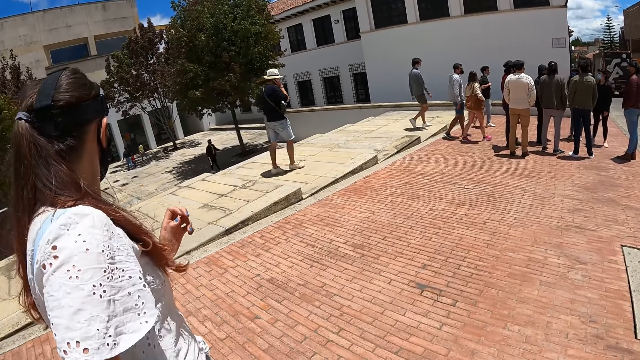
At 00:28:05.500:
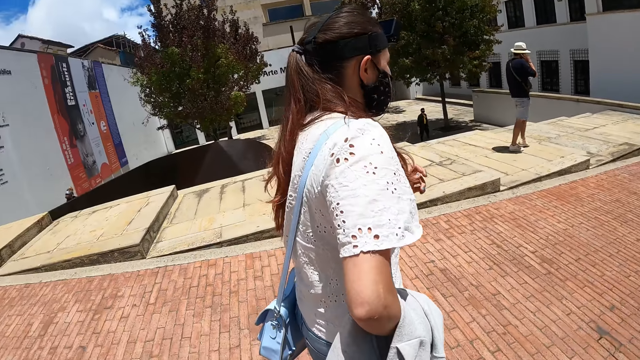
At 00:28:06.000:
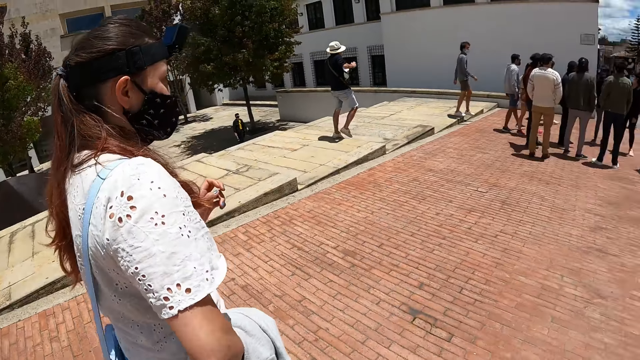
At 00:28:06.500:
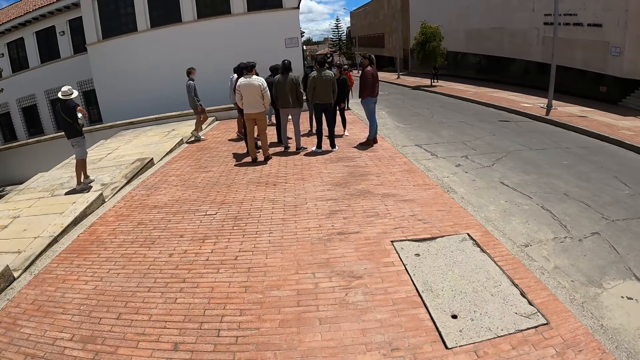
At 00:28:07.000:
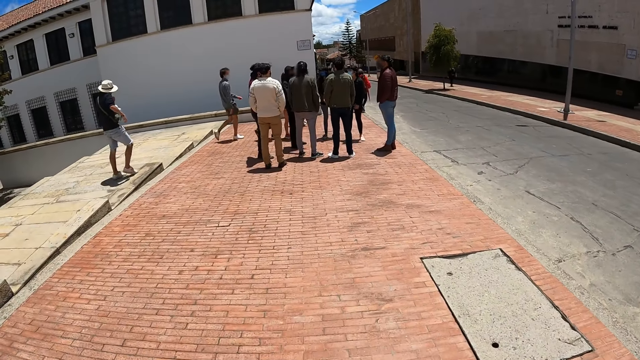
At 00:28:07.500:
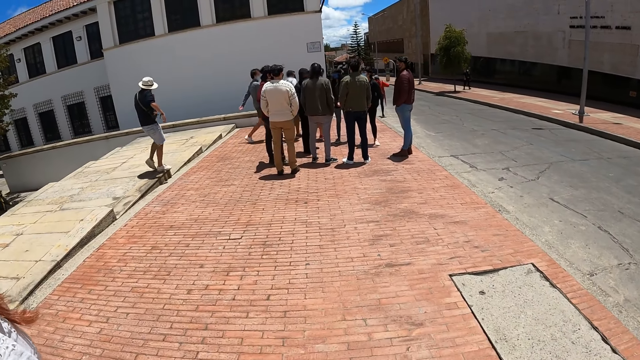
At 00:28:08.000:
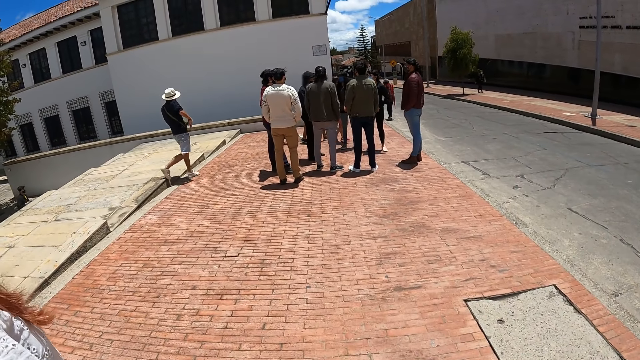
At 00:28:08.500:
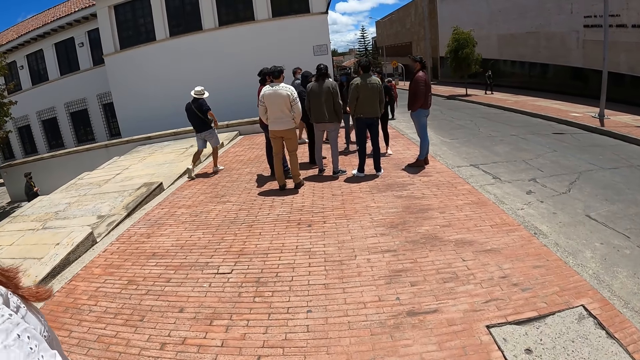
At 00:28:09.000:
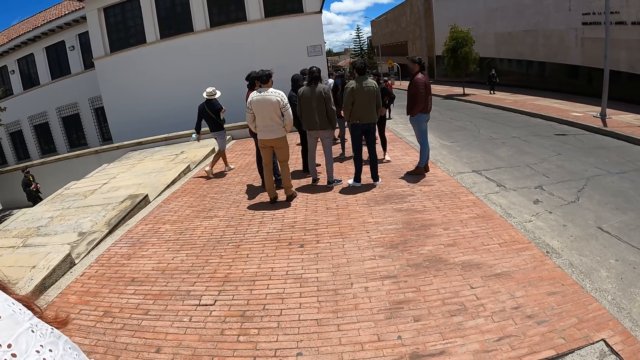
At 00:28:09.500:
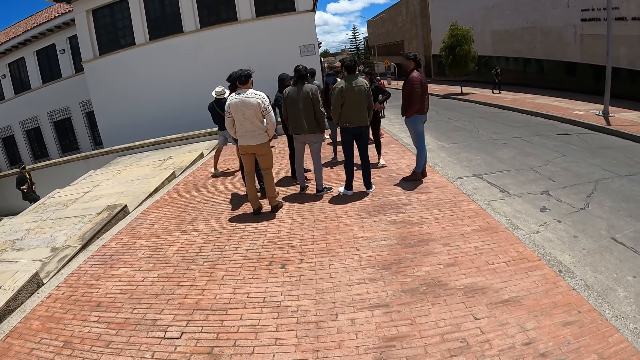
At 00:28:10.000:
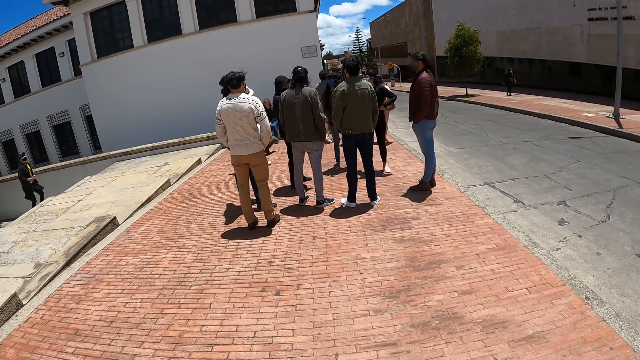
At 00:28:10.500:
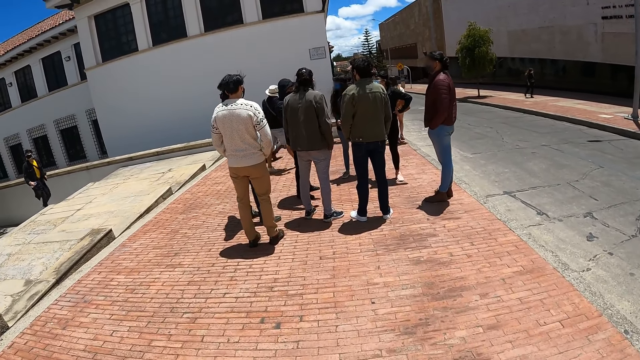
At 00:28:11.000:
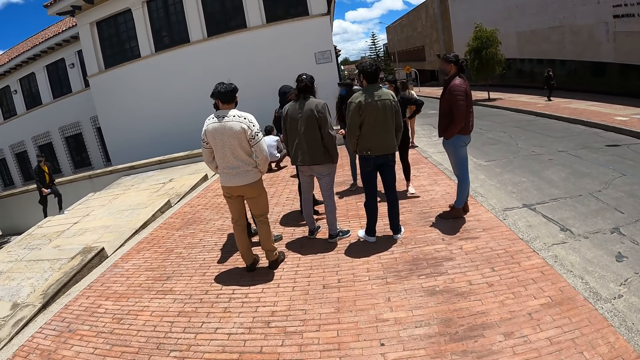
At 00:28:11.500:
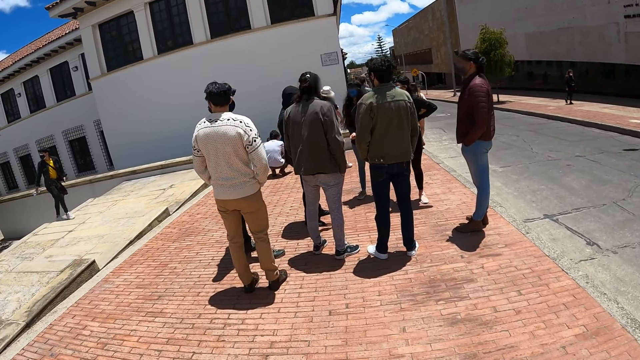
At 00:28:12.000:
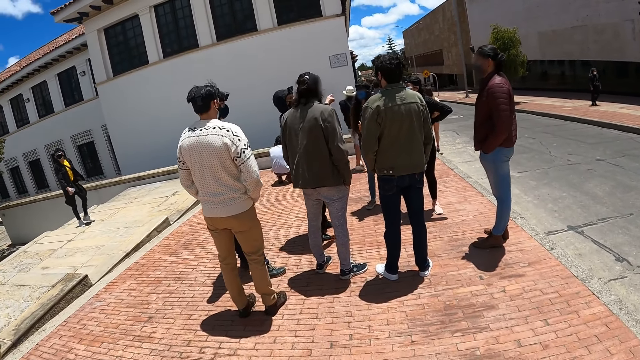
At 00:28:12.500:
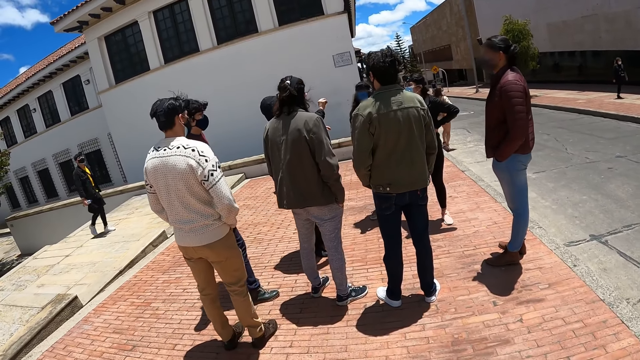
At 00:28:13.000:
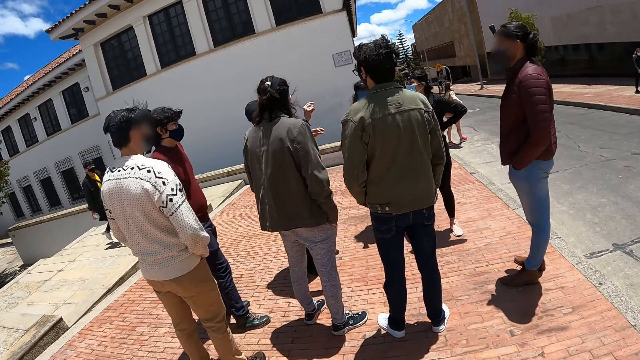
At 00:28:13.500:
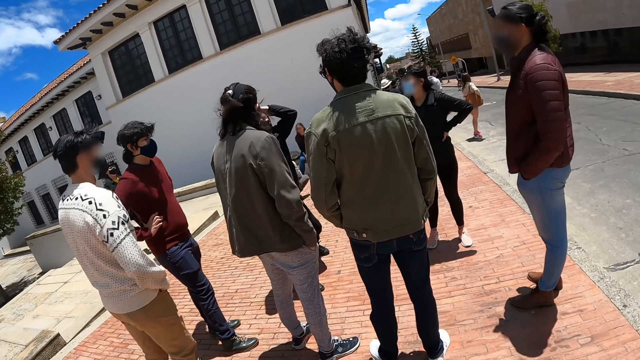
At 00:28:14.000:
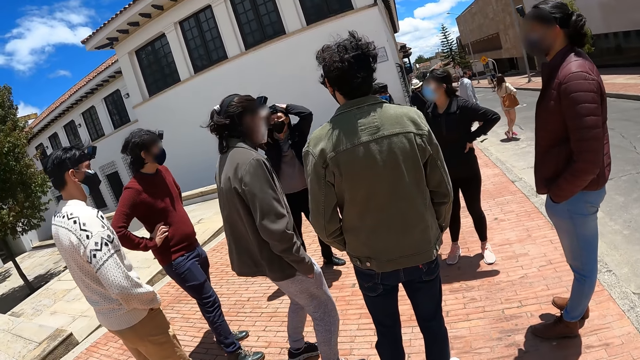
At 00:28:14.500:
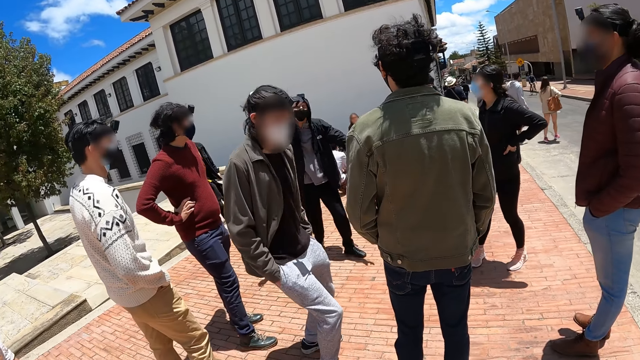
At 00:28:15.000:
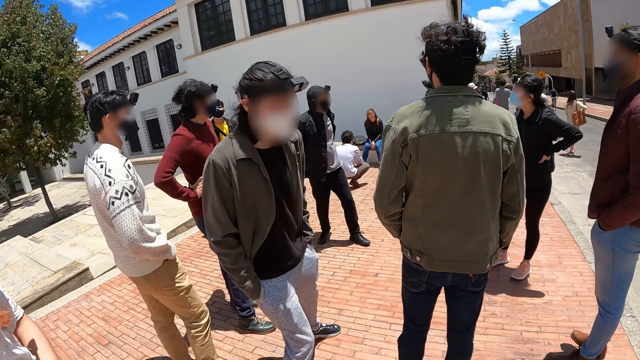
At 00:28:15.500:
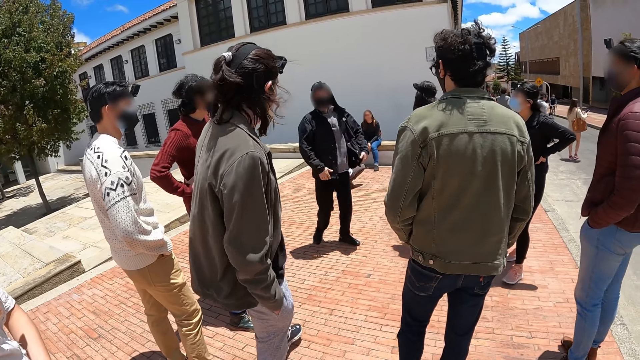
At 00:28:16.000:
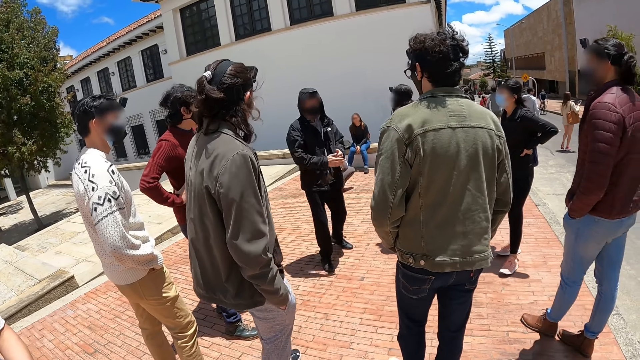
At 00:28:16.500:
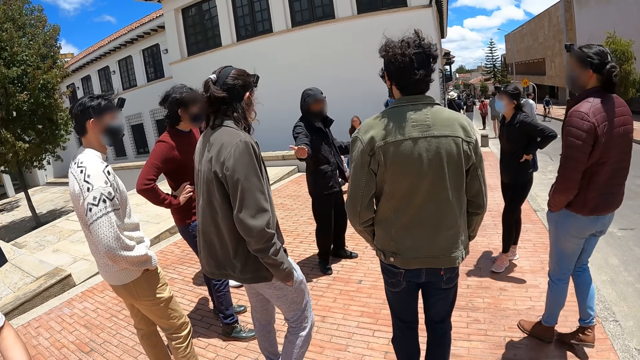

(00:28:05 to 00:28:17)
The camera wearer walks along the road.

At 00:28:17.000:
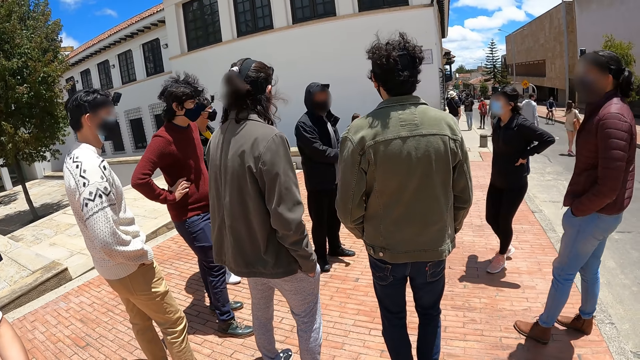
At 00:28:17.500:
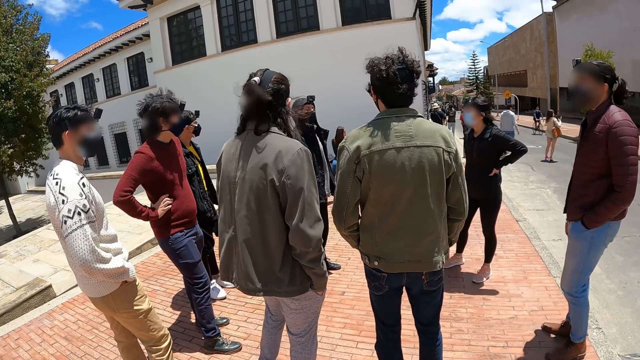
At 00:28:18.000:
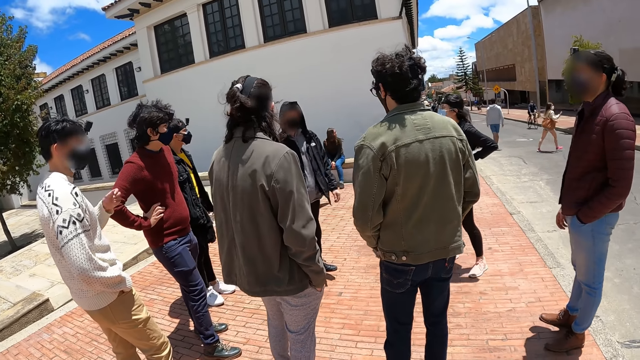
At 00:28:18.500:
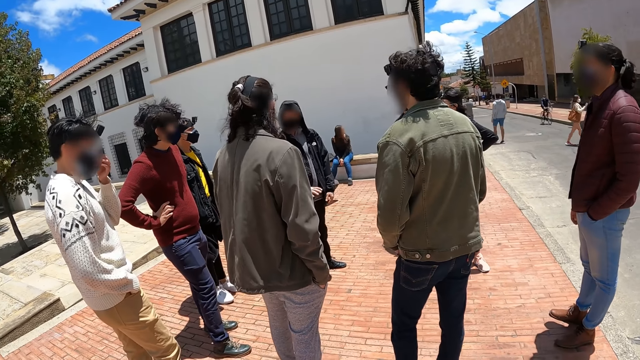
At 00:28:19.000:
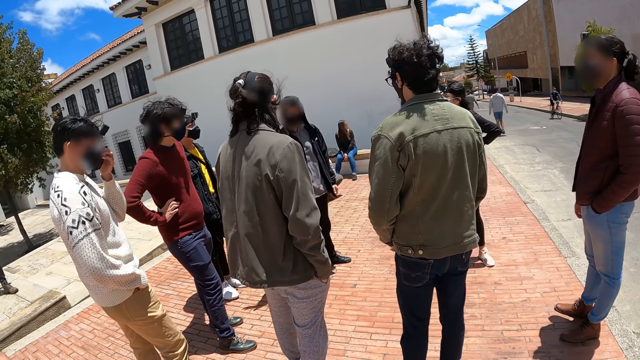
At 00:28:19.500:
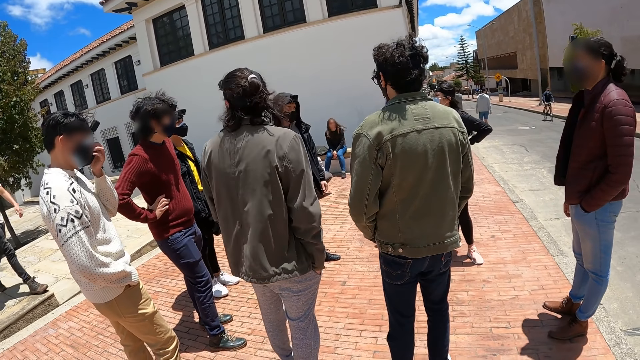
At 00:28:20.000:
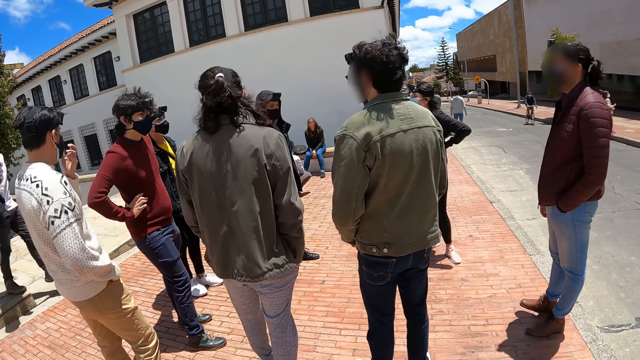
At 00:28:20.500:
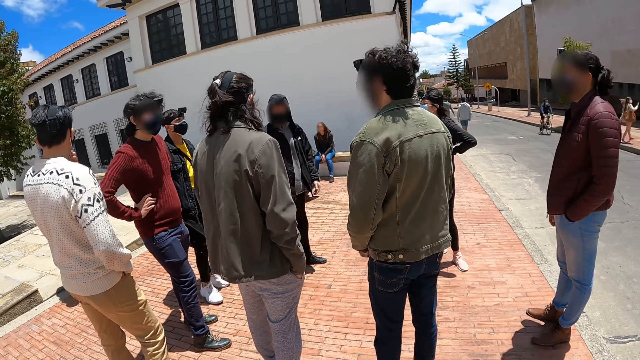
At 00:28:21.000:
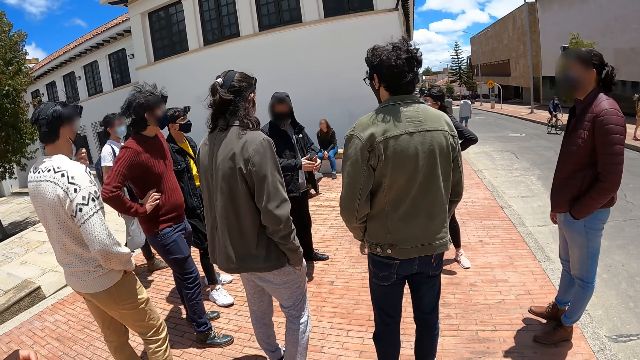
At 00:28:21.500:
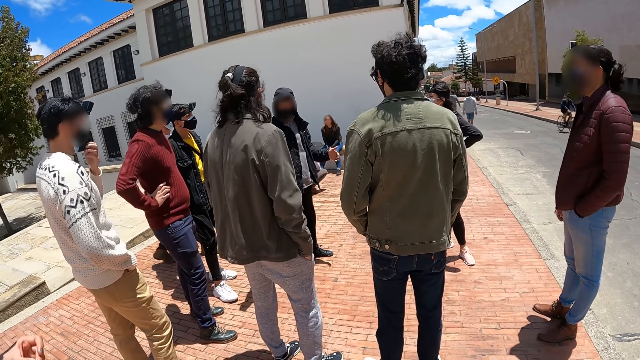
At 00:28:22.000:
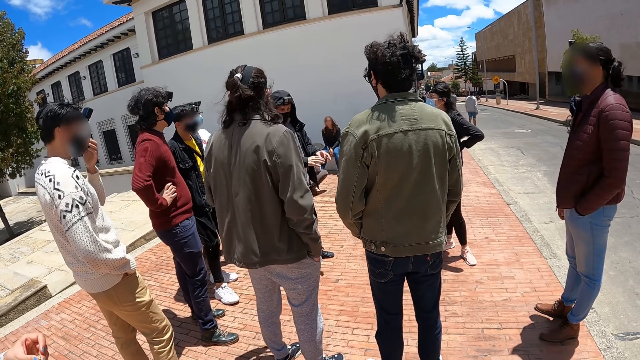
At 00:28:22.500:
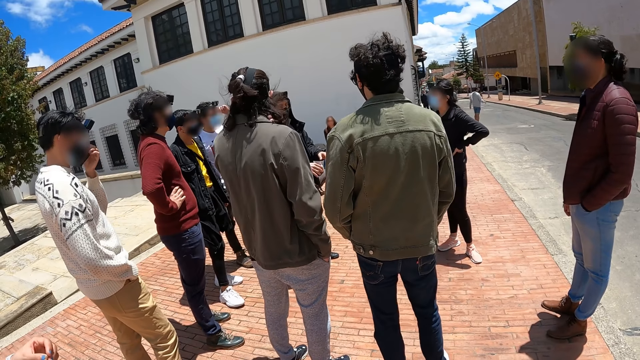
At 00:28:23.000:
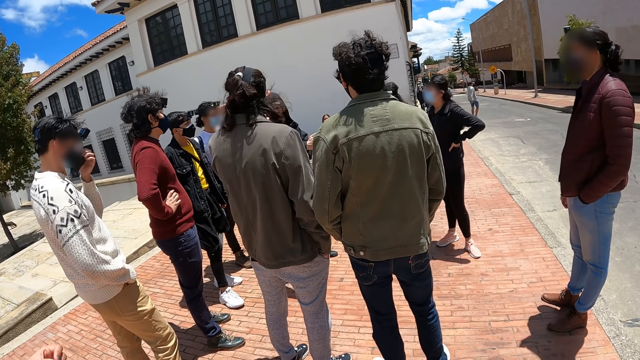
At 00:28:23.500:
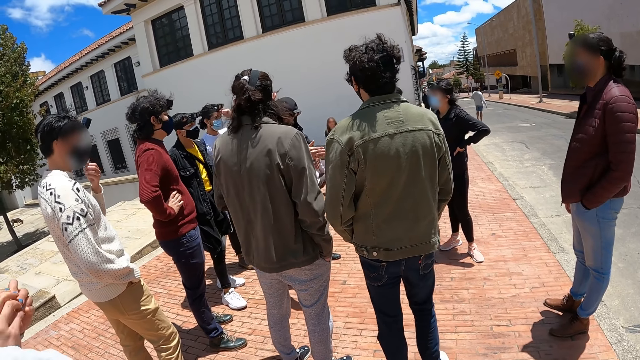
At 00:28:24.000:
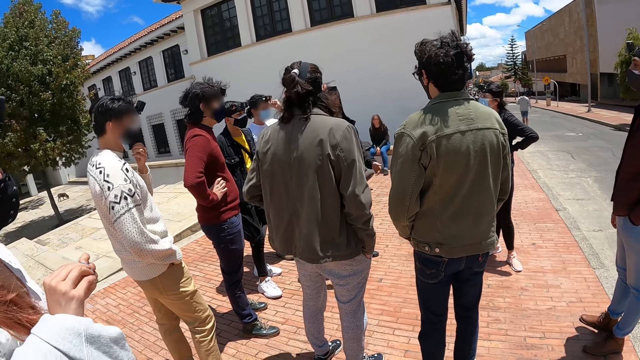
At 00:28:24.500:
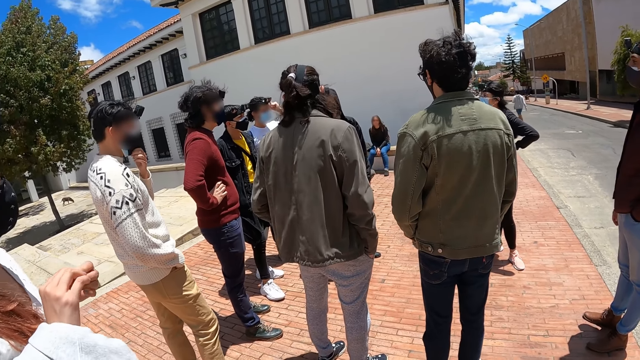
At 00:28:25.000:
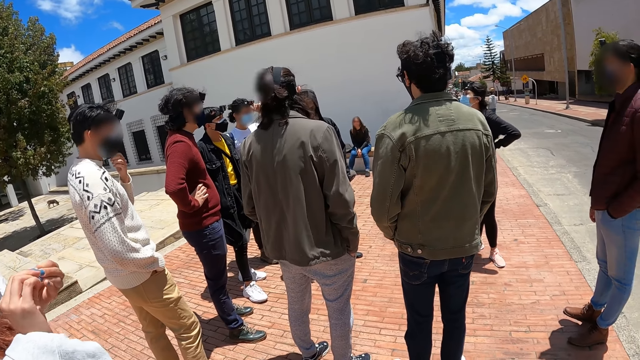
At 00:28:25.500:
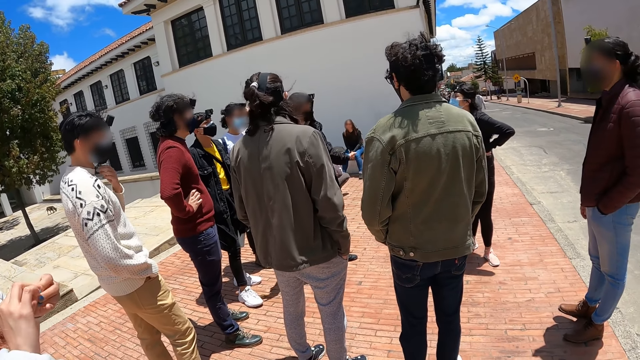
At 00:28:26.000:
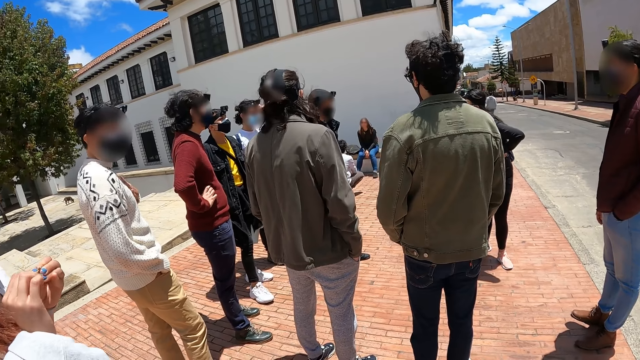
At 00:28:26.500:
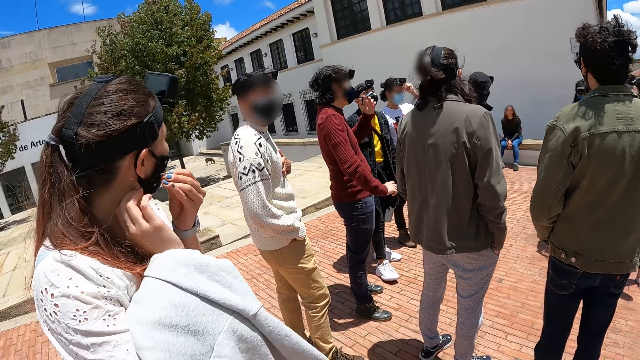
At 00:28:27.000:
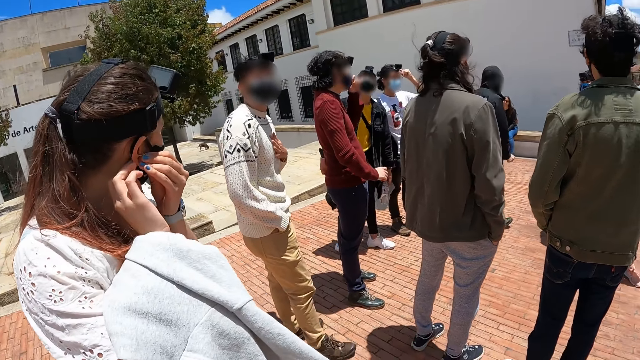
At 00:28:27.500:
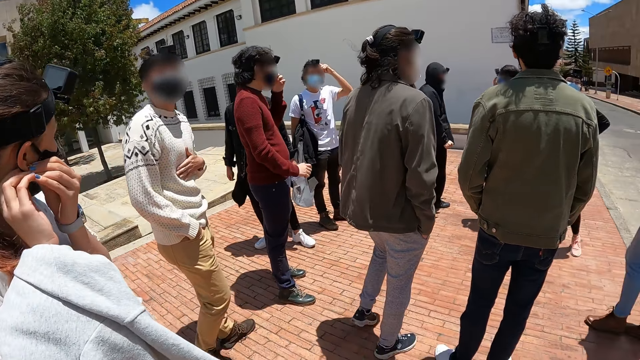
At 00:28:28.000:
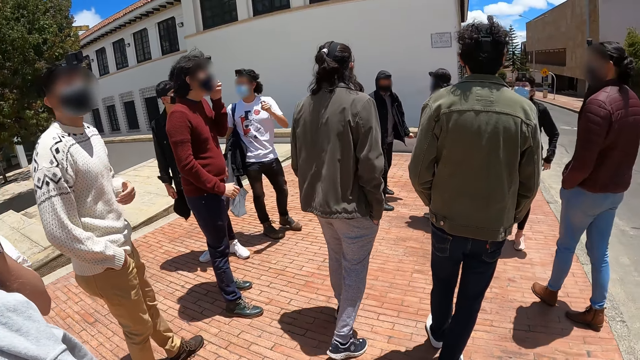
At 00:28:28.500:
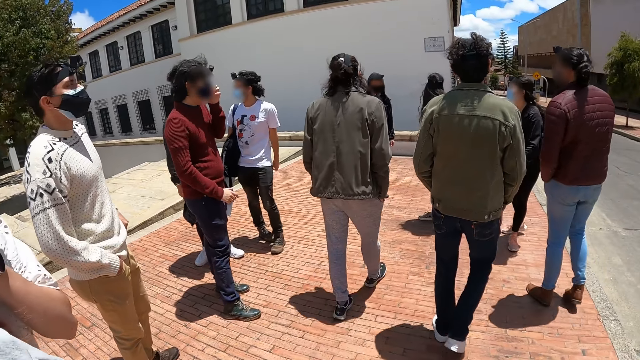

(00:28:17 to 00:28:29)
A woman holds an earring. The woman places the earring on the ear.
